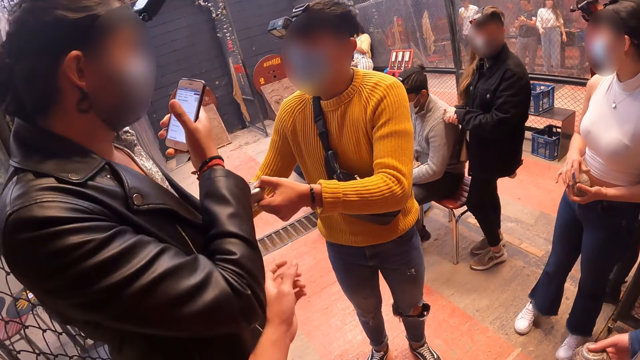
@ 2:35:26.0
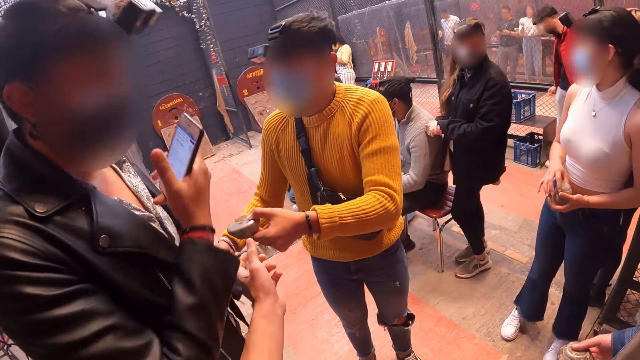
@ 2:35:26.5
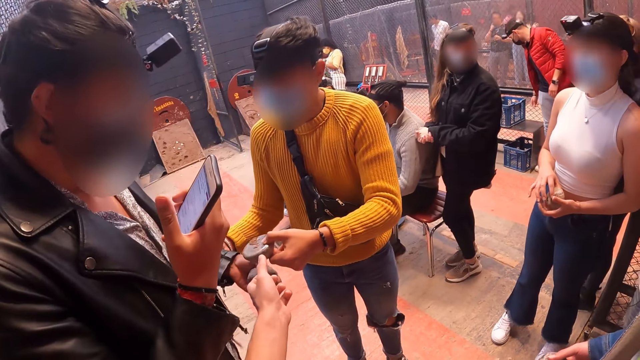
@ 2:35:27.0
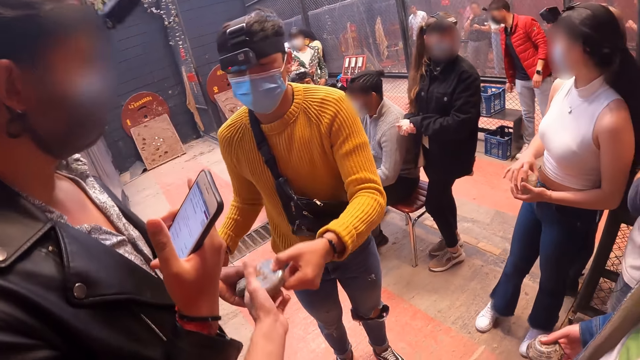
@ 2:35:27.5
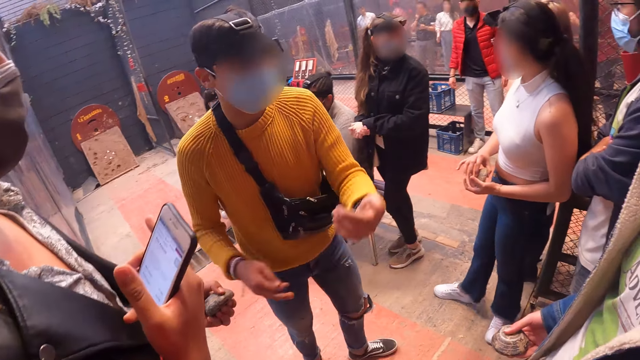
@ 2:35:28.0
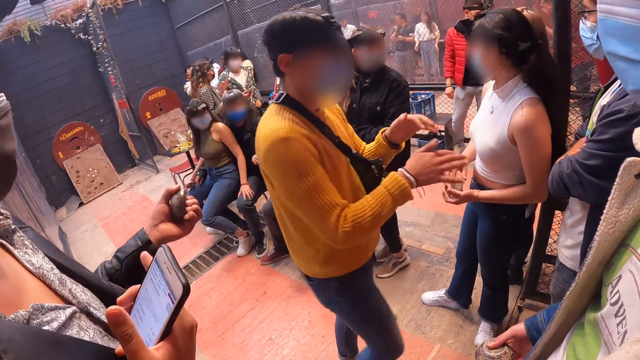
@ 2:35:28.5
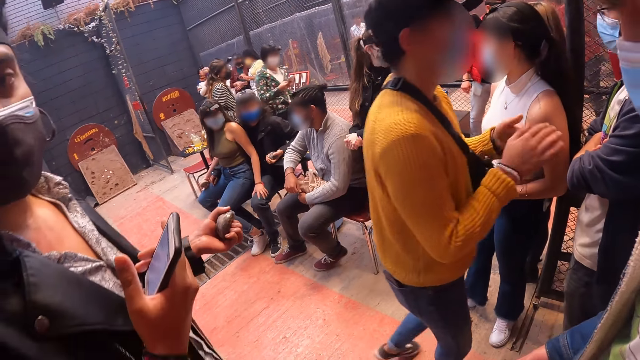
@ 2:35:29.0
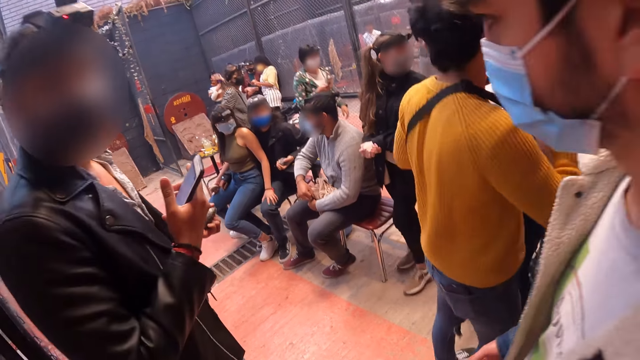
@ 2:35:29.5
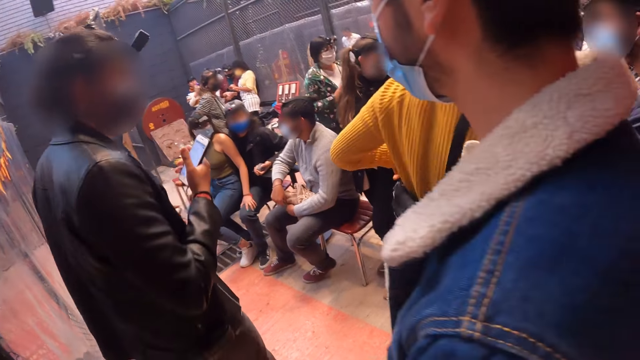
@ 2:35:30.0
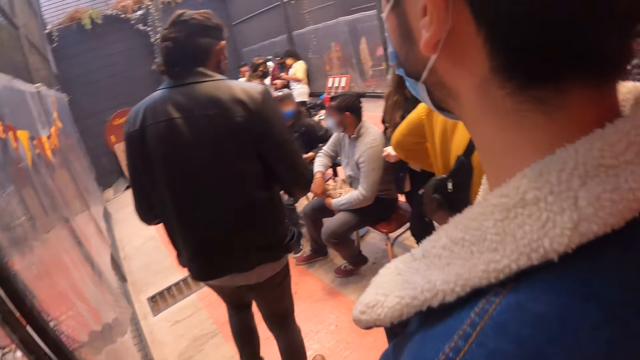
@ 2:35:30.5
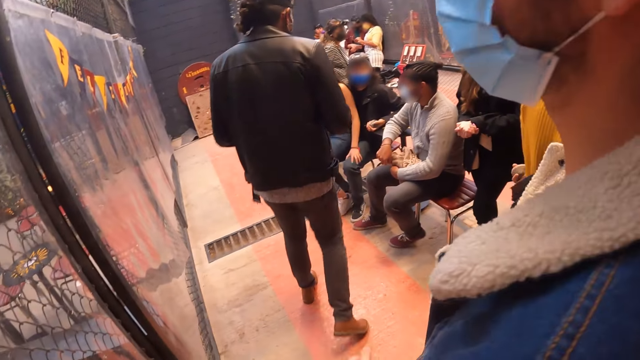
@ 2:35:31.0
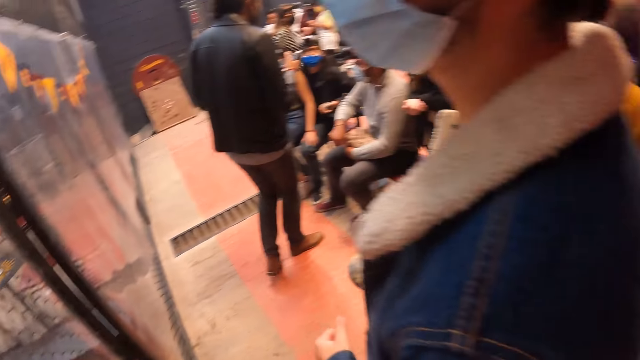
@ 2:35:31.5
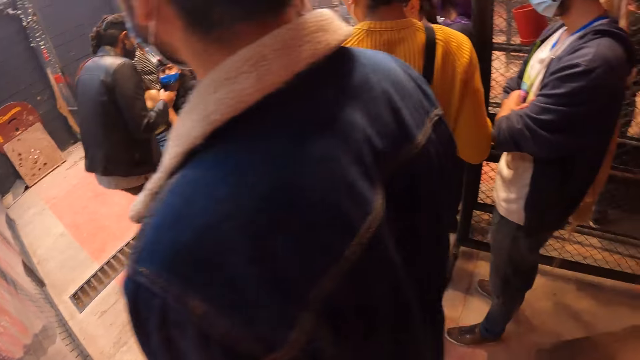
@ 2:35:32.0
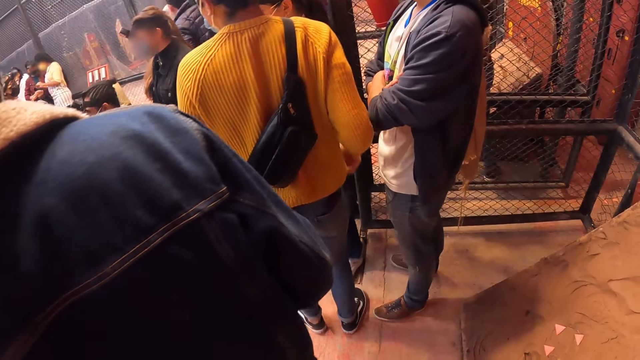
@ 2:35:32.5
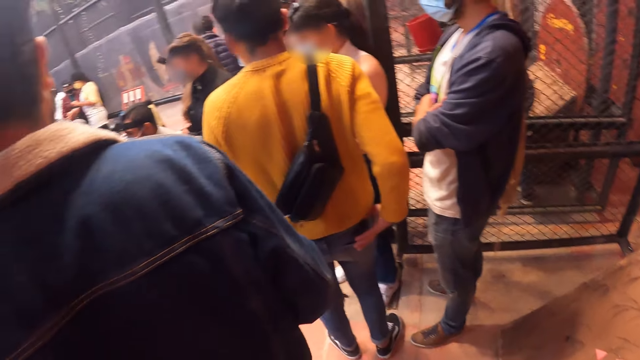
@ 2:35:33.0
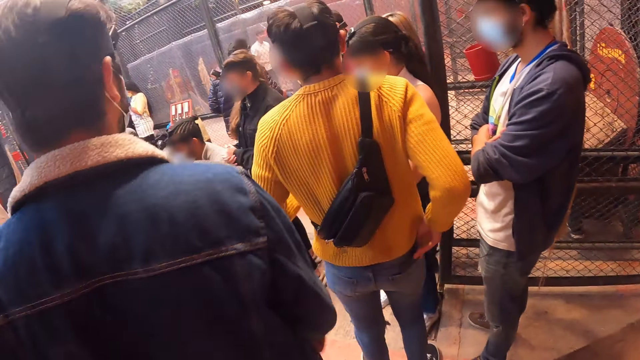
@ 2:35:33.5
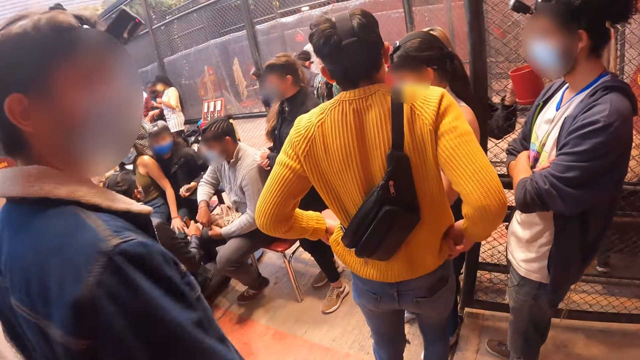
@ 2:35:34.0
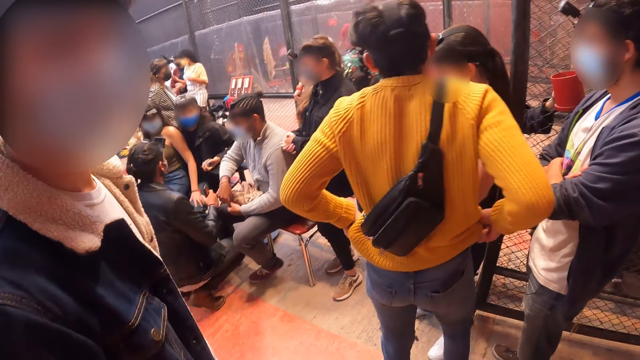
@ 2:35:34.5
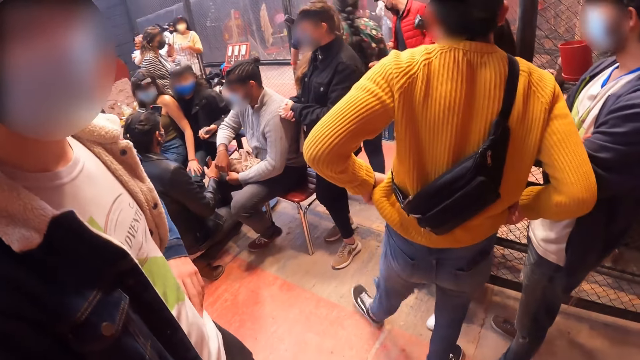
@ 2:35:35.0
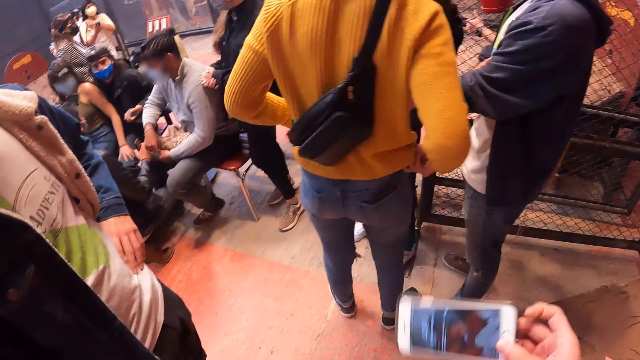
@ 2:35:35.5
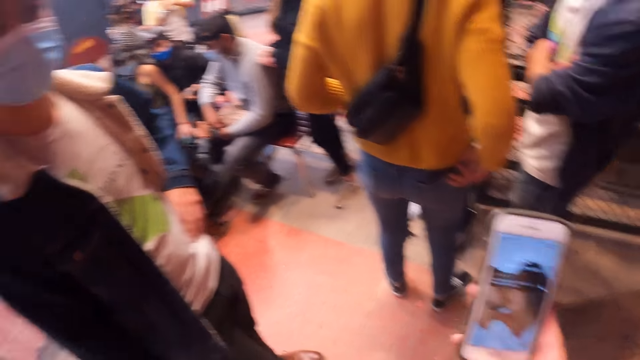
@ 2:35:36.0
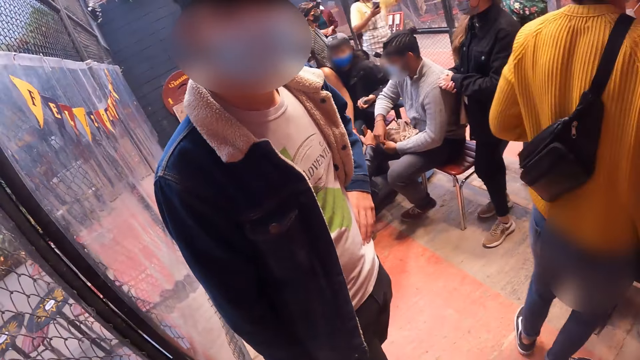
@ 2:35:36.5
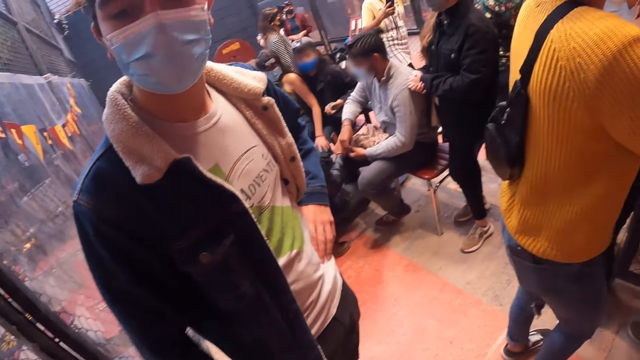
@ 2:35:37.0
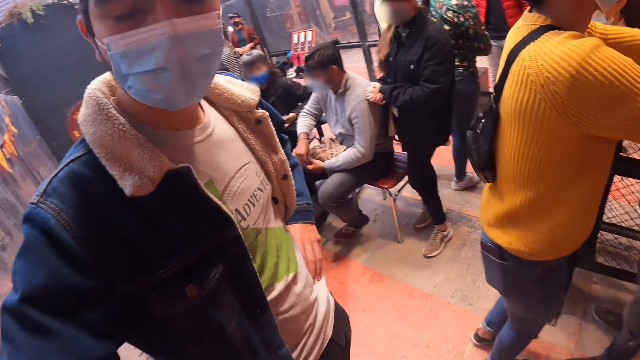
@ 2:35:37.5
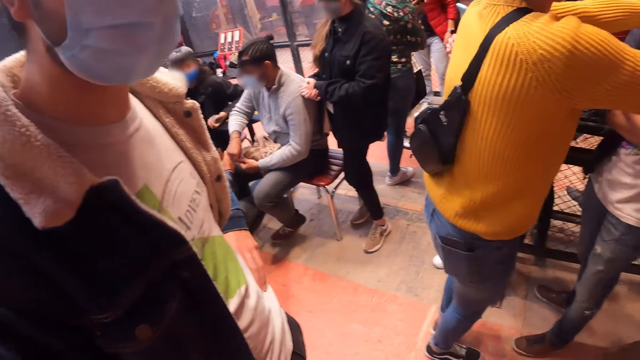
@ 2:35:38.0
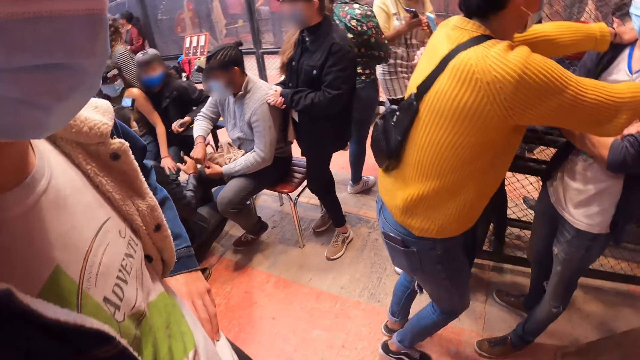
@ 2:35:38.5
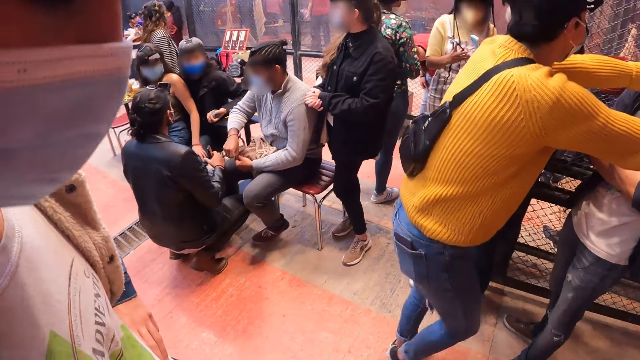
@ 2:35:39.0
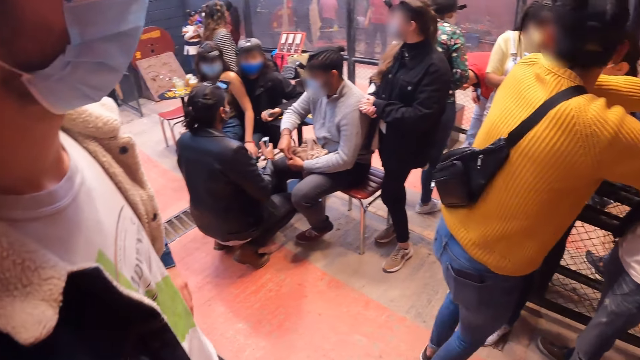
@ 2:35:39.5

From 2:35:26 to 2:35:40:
A man holds another man's left arm. The camera wearer stretches the hand. The first man passes the stone in his left hand to the camera wearer's left hand. The camera wearer takes a ball. The first man wipes both hands together. He adjusts a sling bag on his right shoulder with both hands. The other man walks towards a third man. He squats on the floor. The first man adjusts his trousers with both hands. The camera wearer flips a phone in his right hand. He picks the phone. The first man holds a fourth man's shoulders with both hands. The camera wearer looks around.

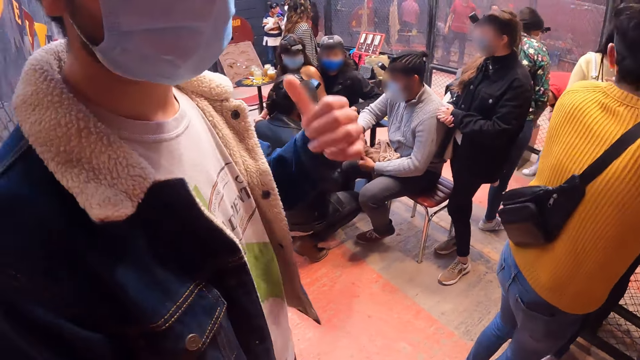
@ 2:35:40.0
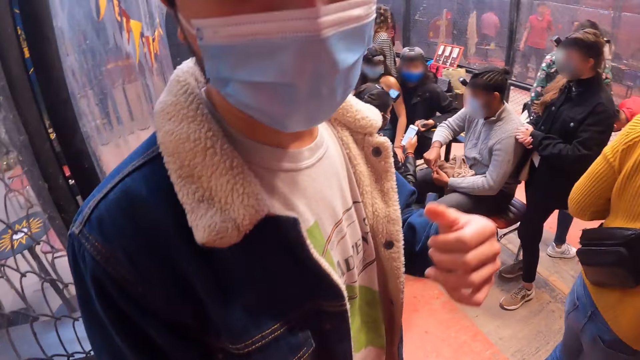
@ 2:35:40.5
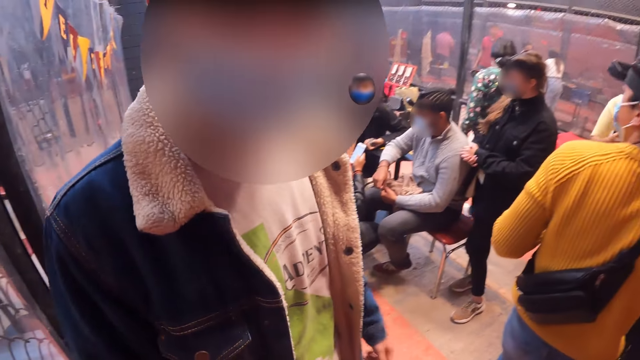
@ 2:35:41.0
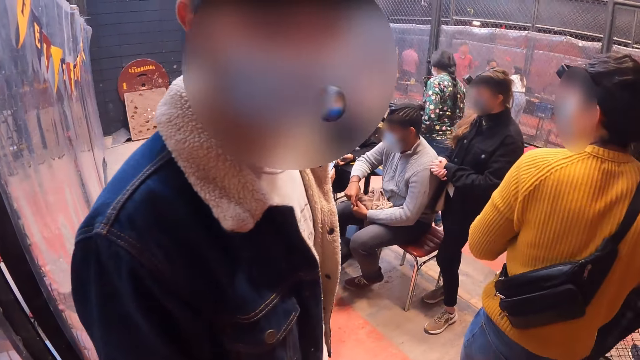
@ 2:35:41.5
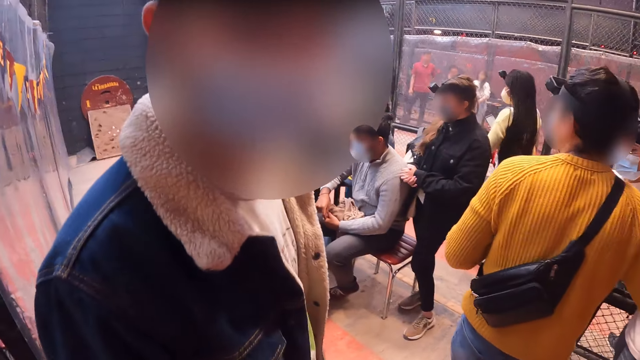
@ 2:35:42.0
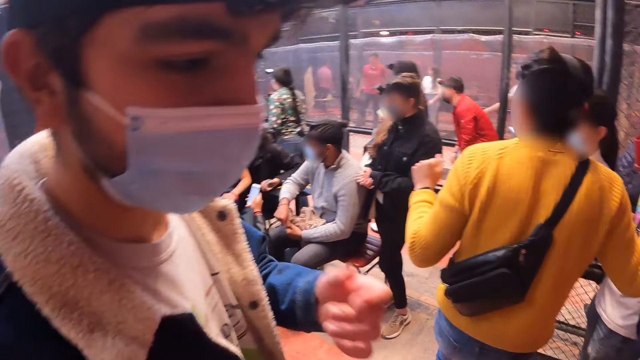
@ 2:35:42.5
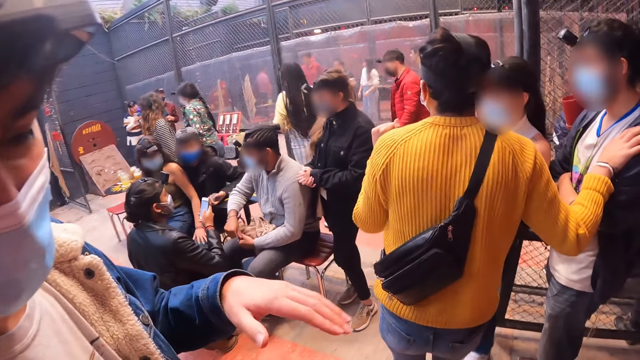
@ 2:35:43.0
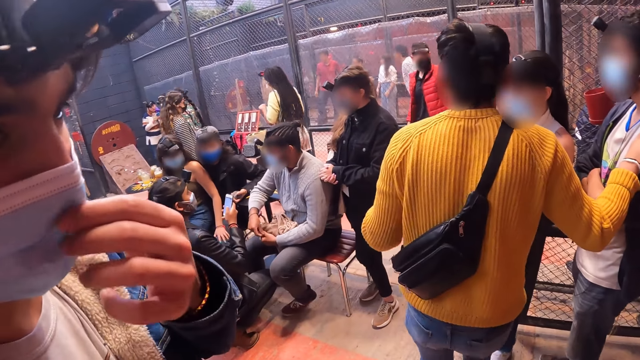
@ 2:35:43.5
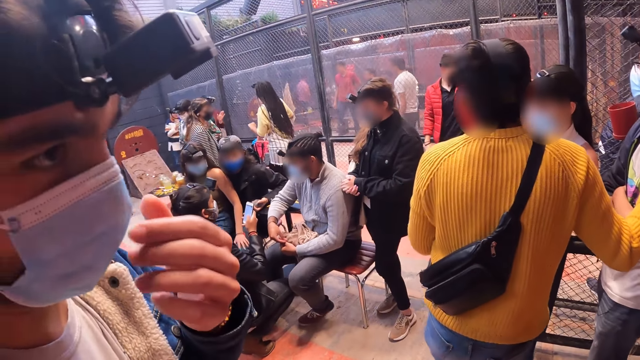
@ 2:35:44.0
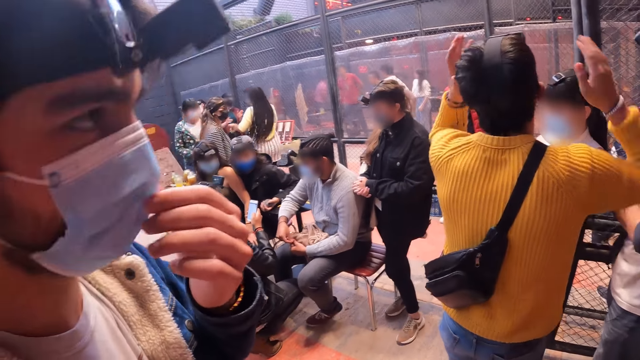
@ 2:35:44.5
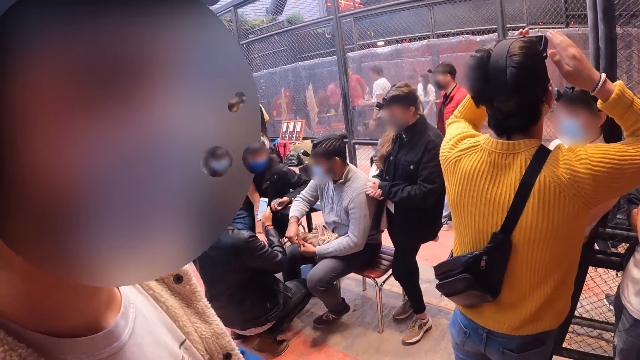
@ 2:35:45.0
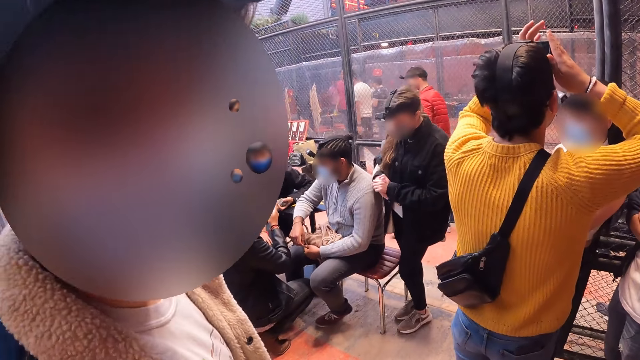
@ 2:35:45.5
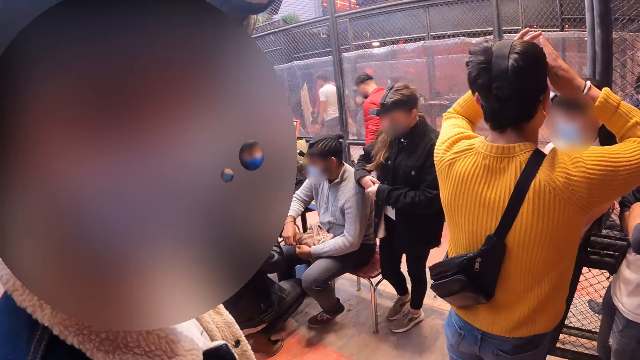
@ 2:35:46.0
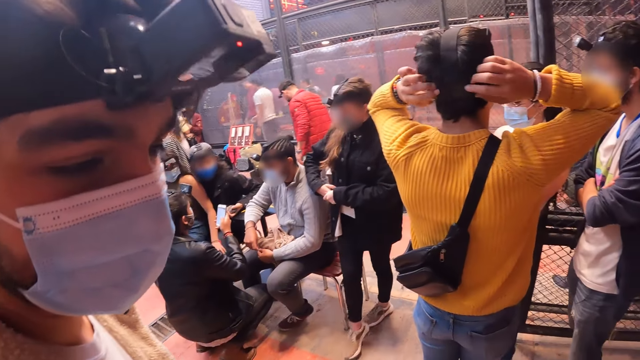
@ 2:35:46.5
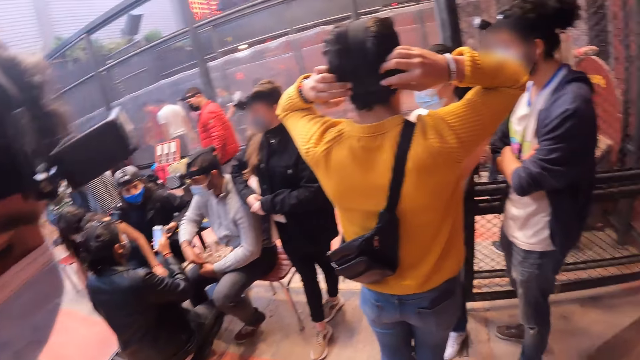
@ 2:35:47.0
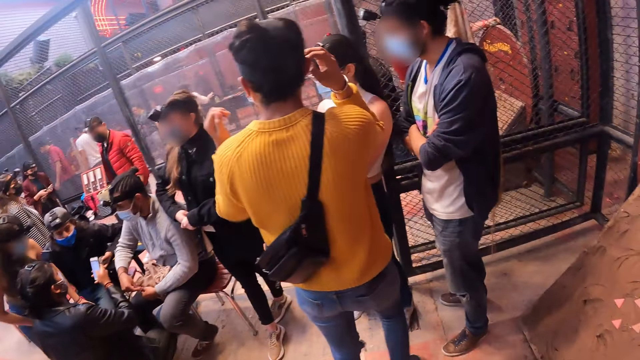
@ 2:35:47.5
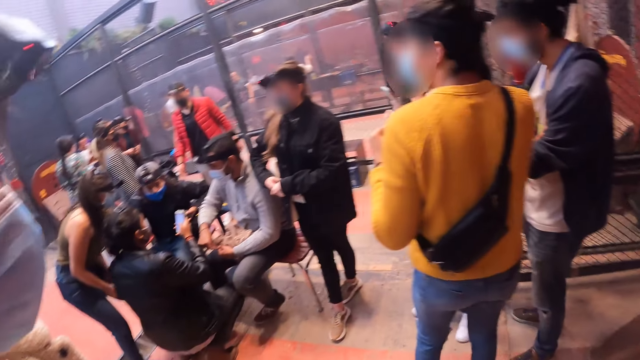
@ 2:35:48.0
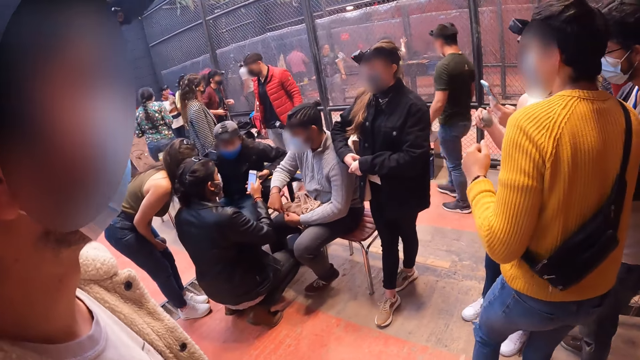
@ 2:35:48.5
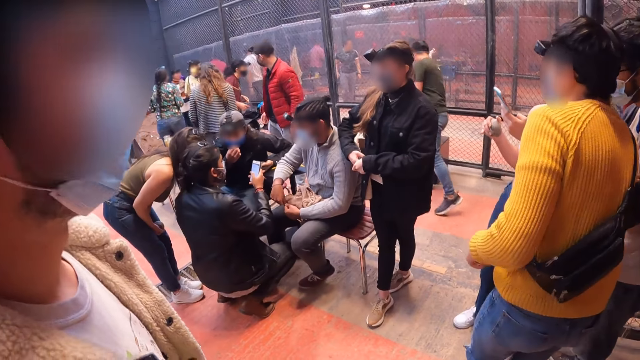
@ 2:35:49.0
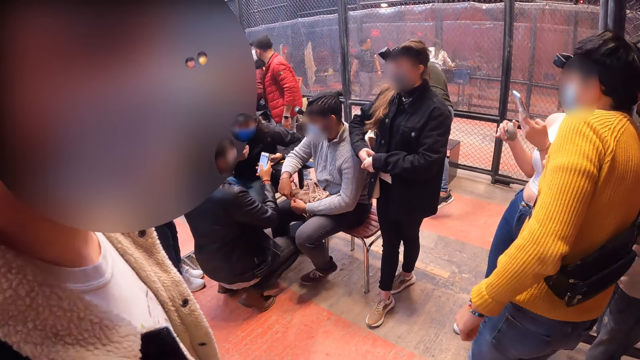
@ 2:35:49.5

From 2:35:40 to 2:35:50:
A man operates the phone in his right hand. He adjusts a nose mask on his face with his left hand. Another man adjusts a camera on his head with both hands. The camera wearer speaks to a person. A woman operates a phone in her left hand. A third man adjusts a nose mask on his face with his right hand.
